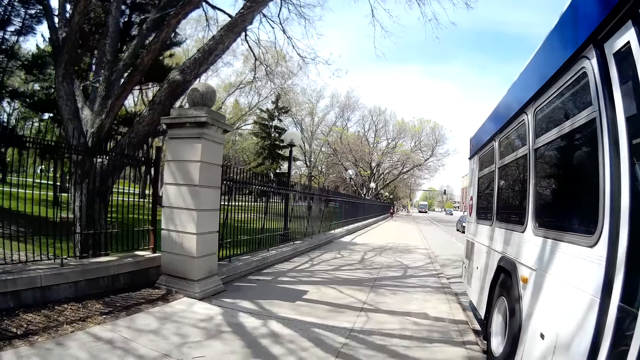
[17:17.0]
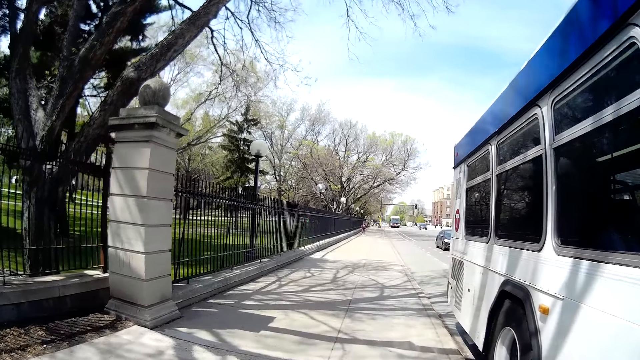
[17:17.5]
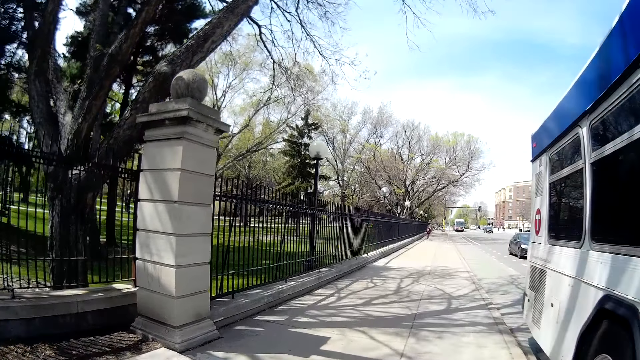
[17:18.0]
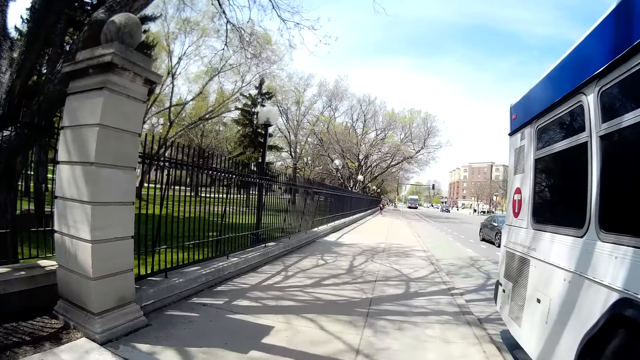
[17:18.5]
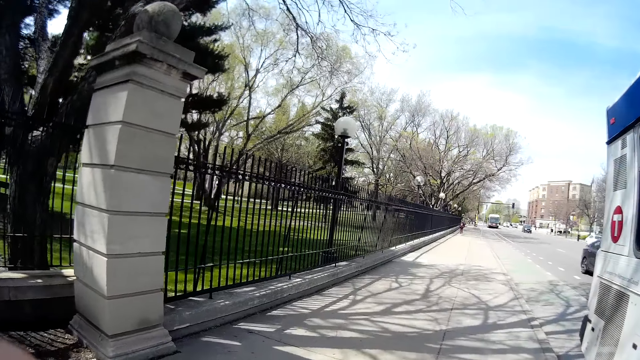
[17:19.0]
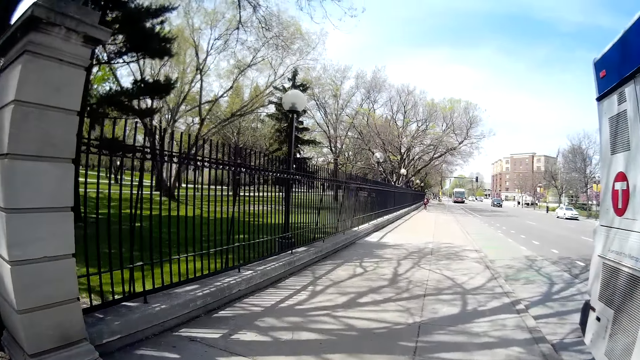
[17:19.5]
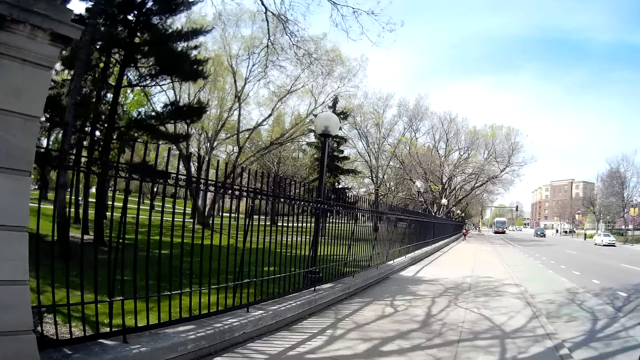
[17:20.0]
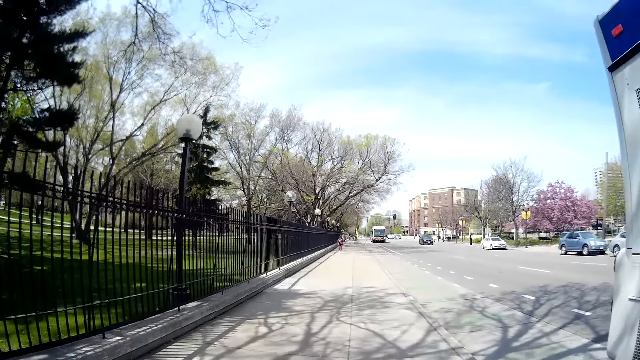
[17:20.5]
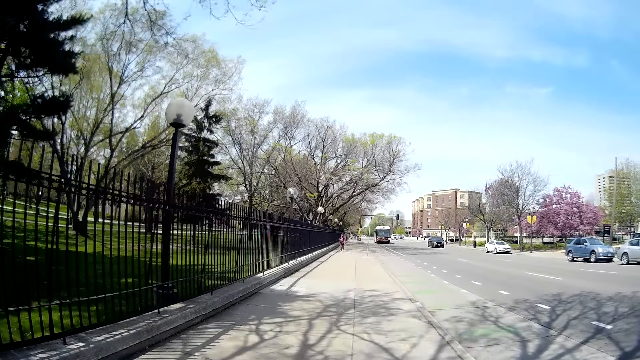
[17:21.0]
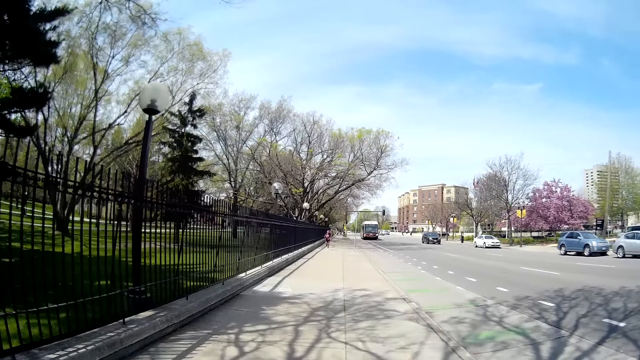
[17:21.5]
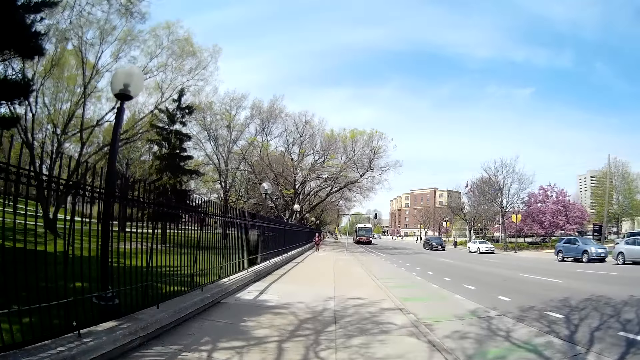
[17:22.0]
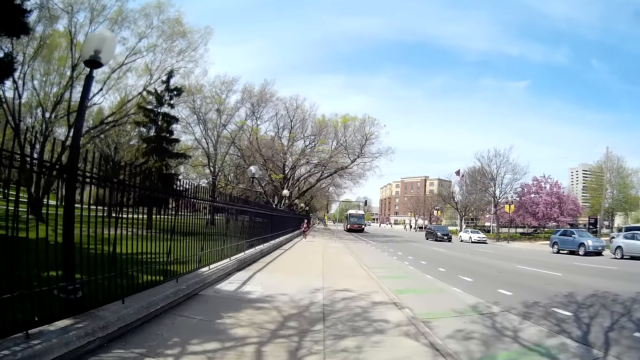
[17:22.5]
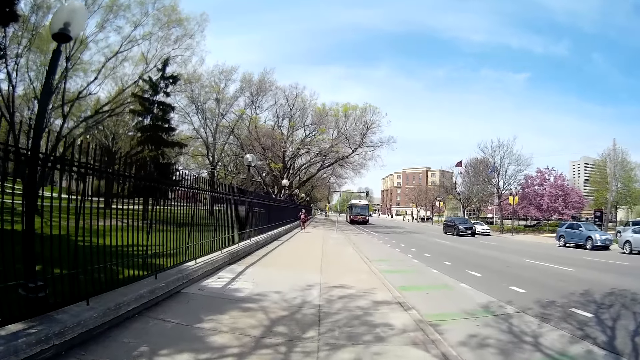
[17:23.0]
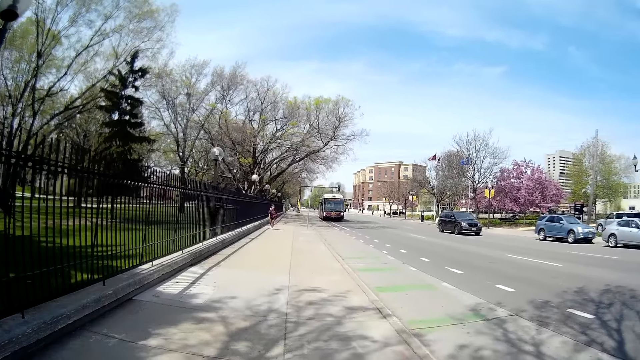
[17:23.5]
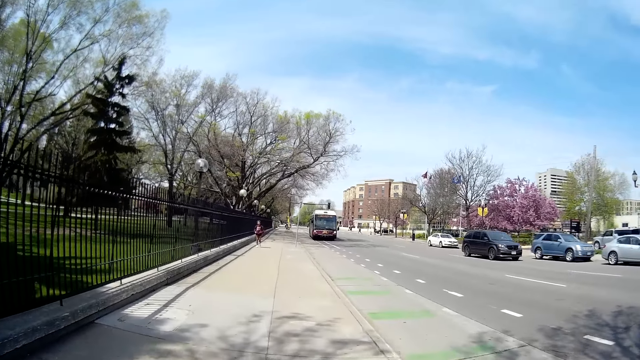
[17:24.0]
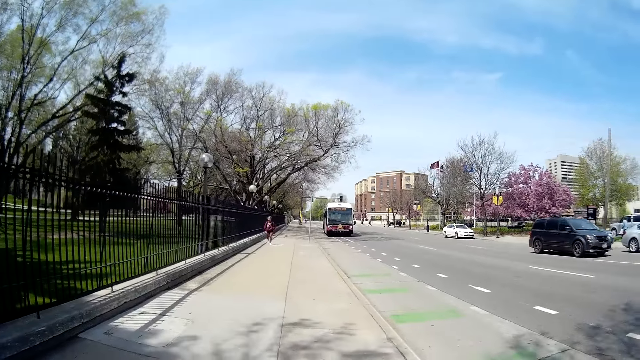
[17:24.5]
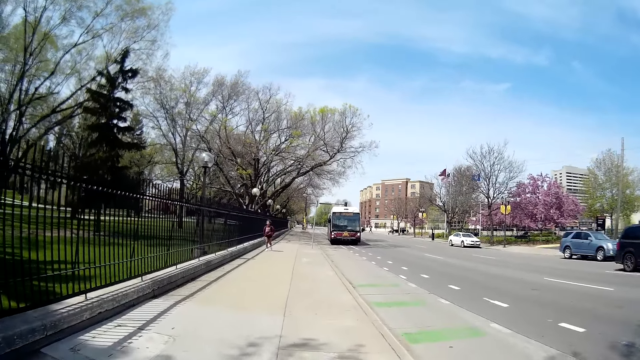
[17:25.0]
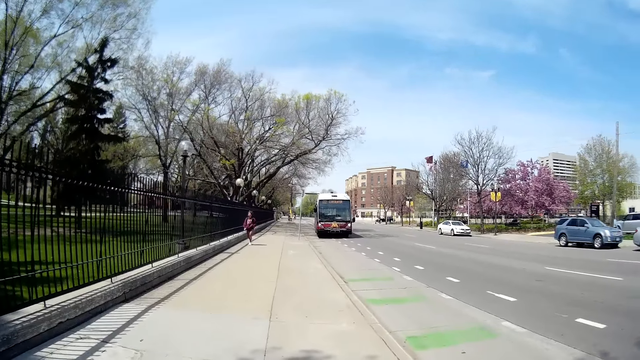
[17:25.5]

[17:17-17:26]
A woman talks to the camera wearer. The camera wearer walks on the pathway.

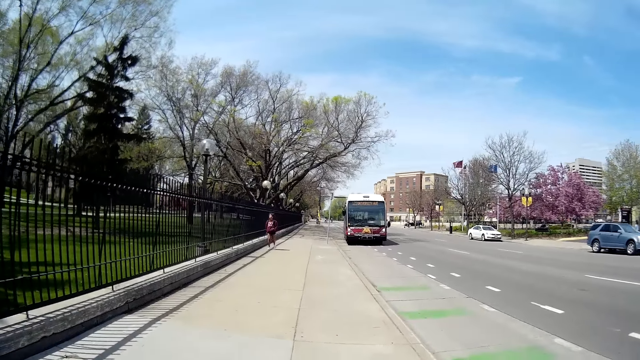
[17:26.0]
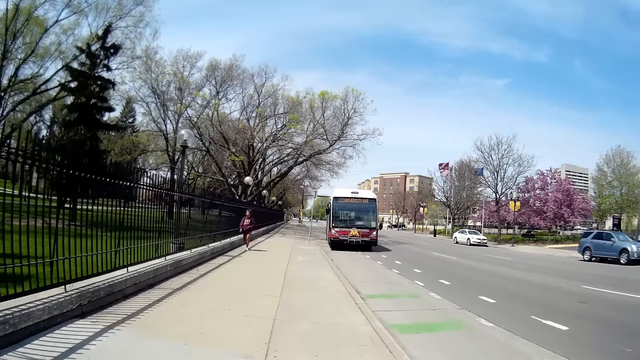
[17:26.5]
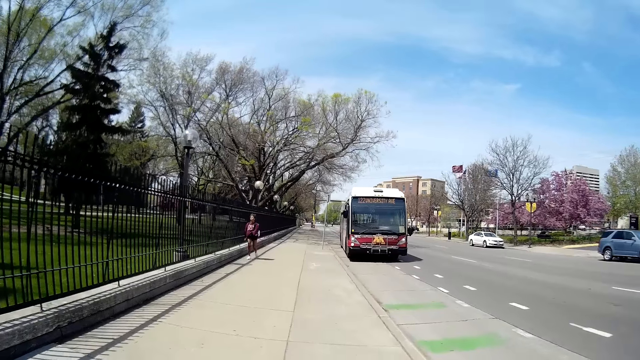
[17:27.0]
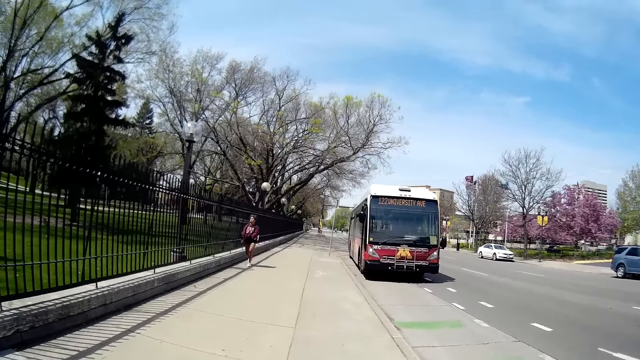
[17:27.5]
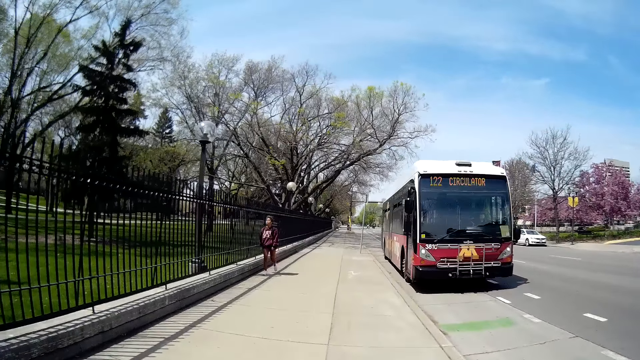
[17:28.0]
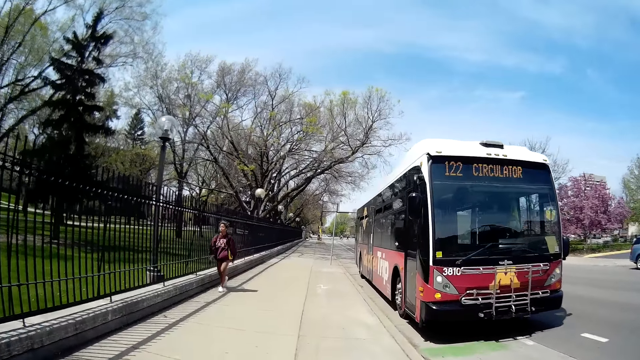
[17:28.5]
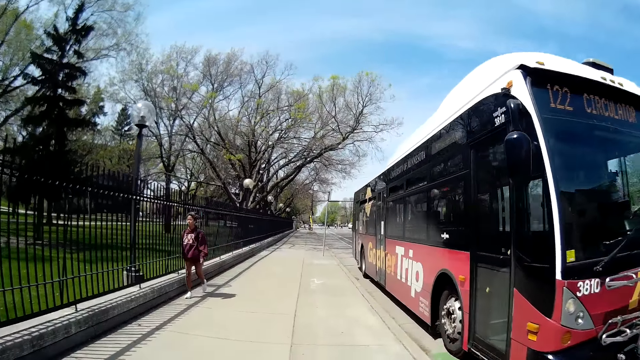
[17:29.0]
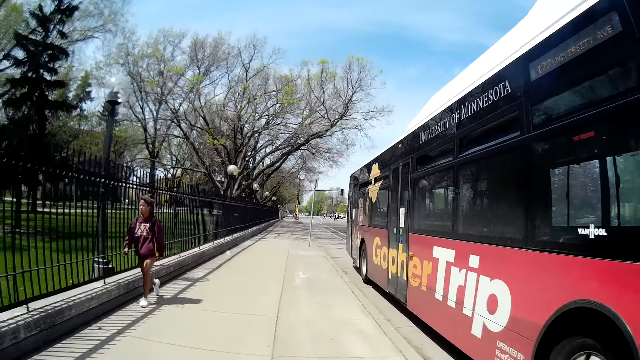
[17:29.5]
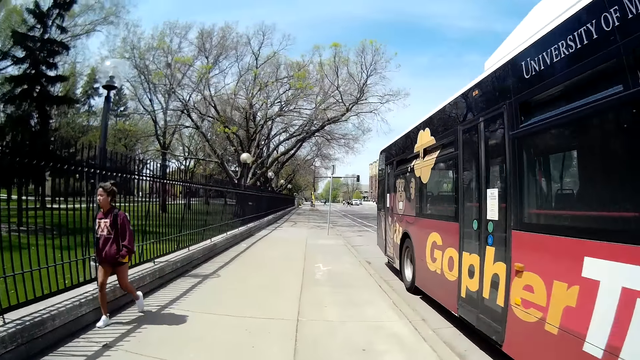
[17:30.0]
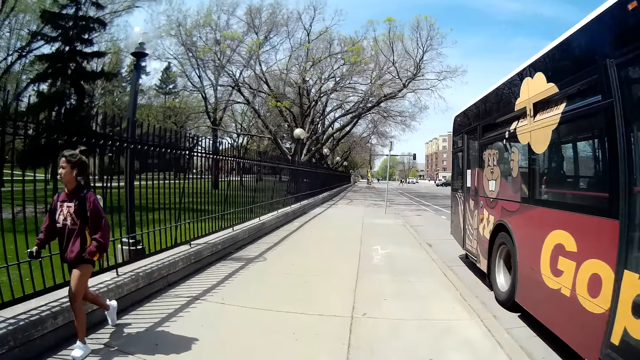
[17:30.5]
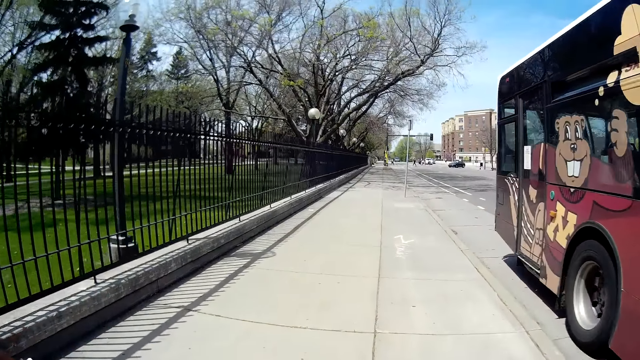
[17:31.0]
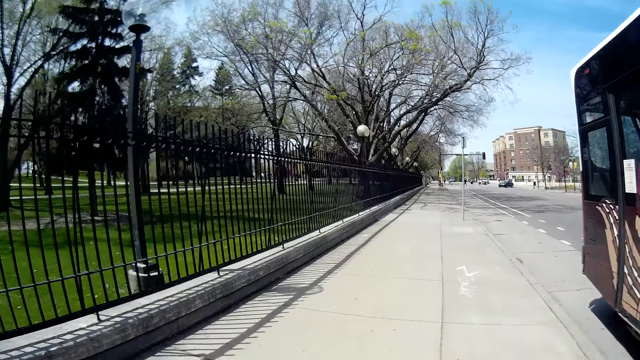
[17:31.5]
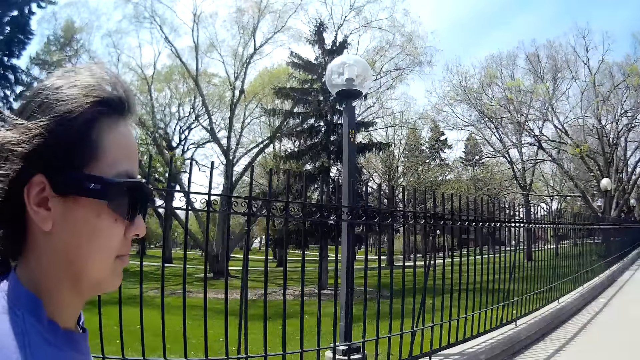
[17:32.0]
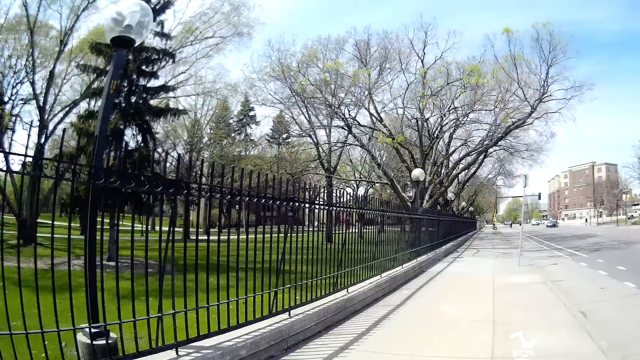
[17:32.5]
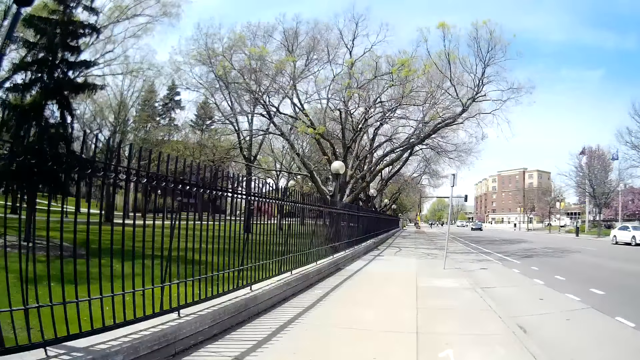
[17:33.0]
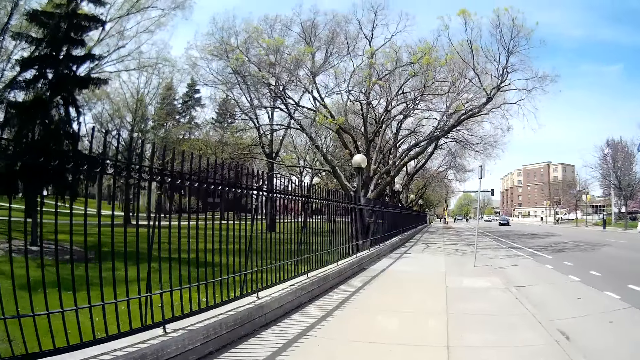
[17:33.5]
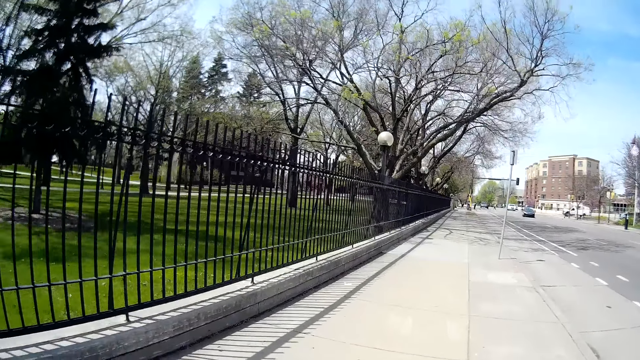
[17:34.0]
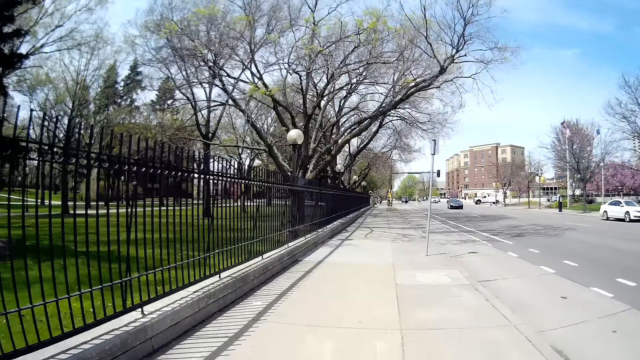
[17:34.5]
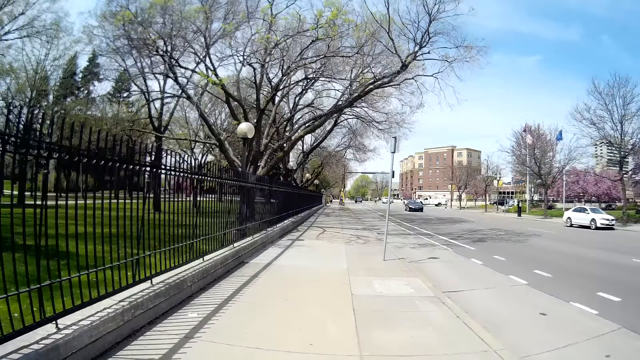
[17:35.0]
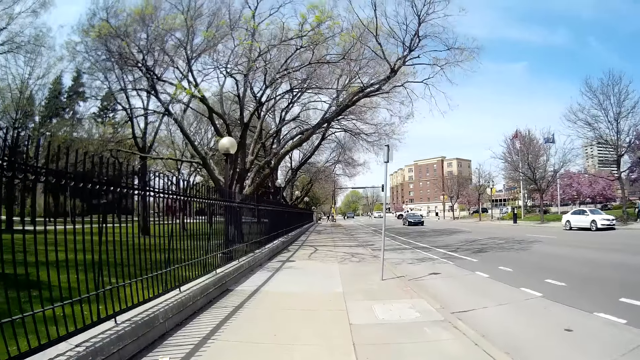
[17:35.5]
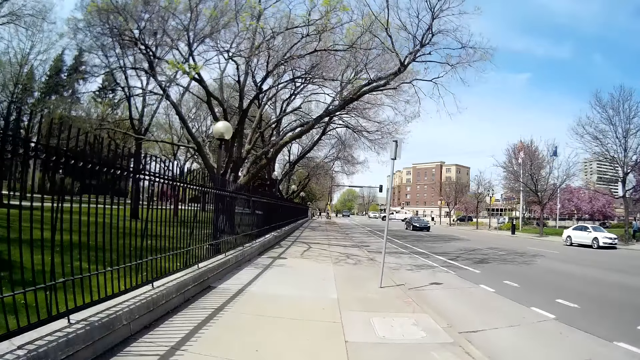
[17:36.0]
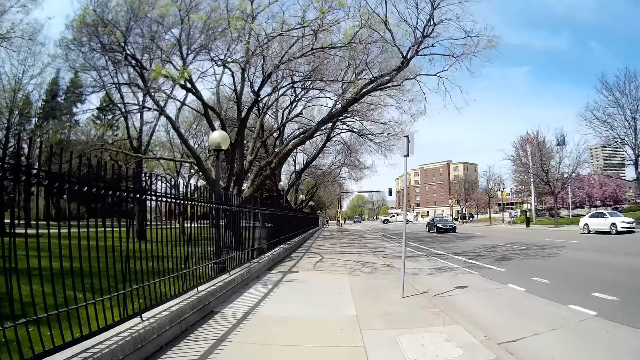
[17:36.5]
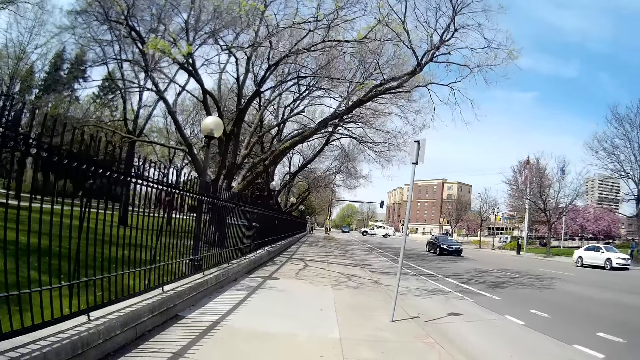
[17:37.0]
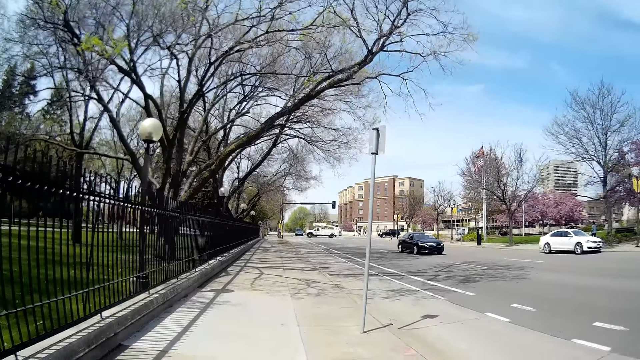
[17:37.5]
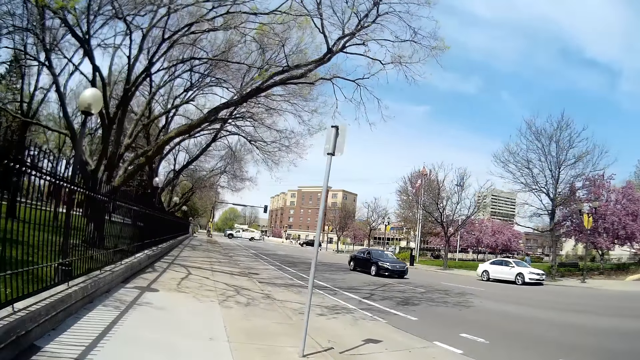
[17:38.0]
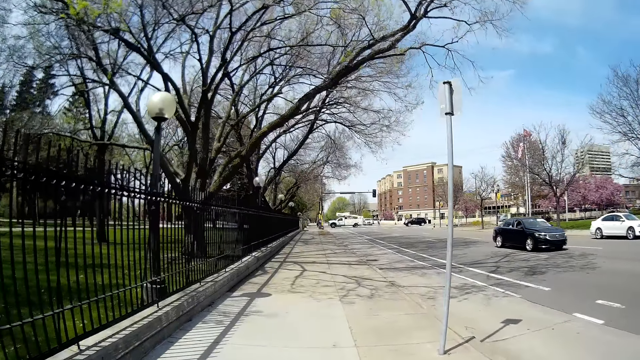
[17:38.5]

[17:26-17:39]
A bus drives past the camera wearer. A woman walks past them. The camera wearer looks at the woman. The woman walks on the pathway. The camera wearer walks on the pathway.
